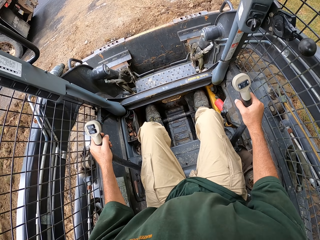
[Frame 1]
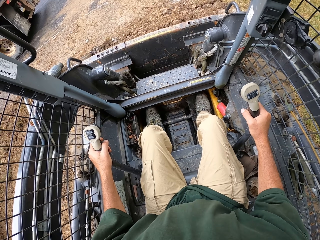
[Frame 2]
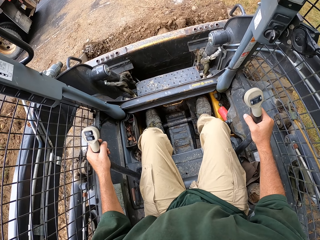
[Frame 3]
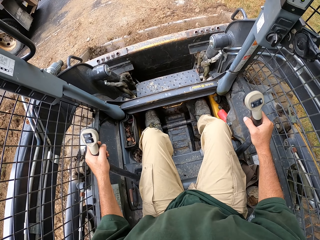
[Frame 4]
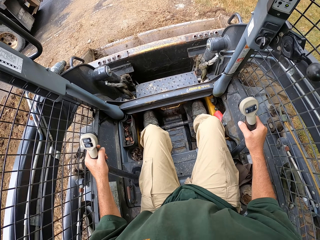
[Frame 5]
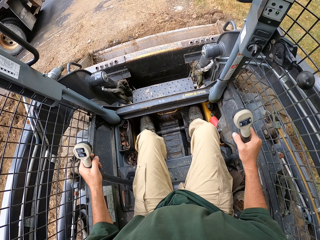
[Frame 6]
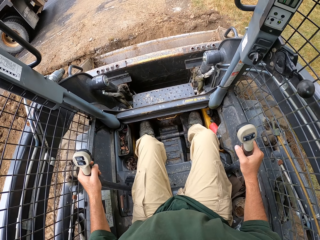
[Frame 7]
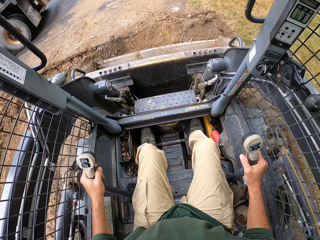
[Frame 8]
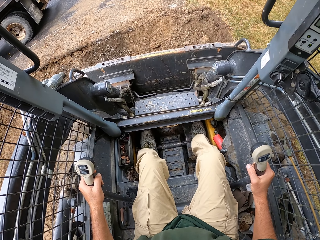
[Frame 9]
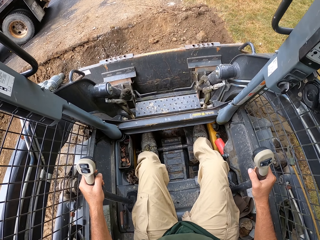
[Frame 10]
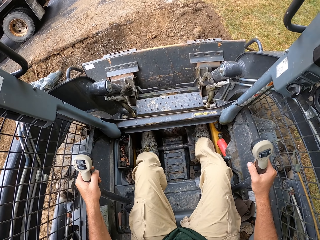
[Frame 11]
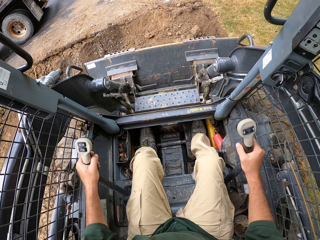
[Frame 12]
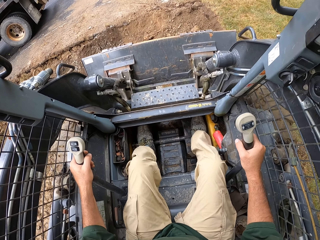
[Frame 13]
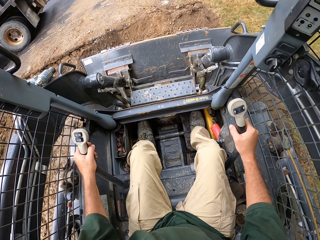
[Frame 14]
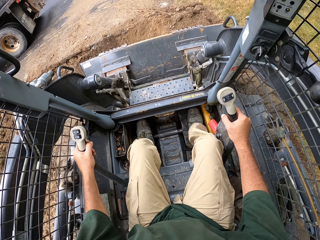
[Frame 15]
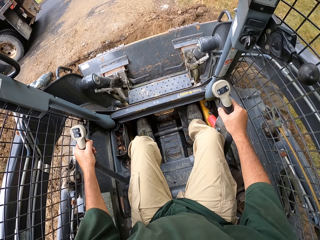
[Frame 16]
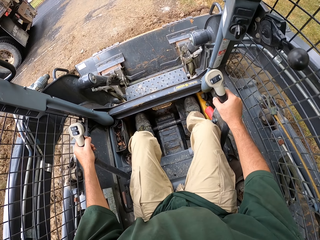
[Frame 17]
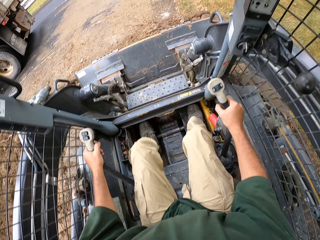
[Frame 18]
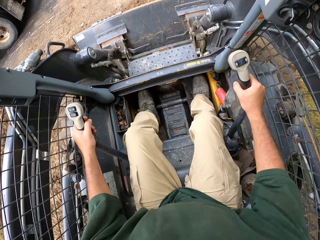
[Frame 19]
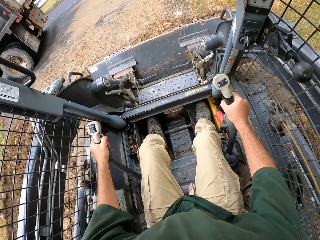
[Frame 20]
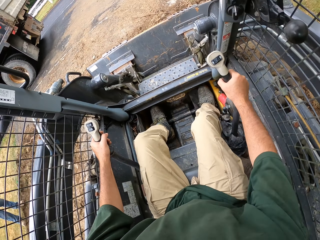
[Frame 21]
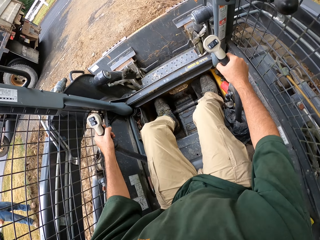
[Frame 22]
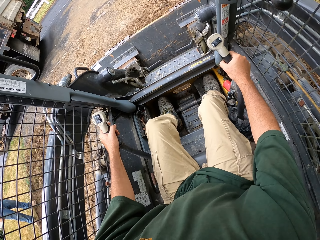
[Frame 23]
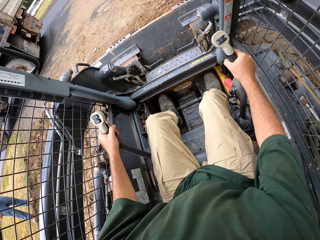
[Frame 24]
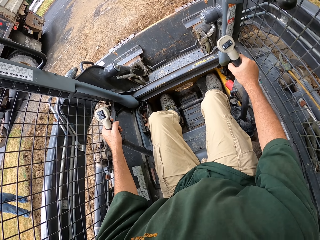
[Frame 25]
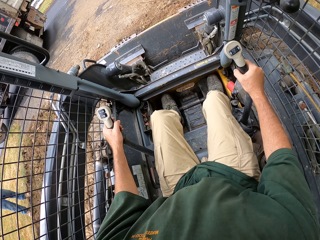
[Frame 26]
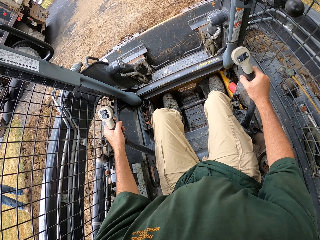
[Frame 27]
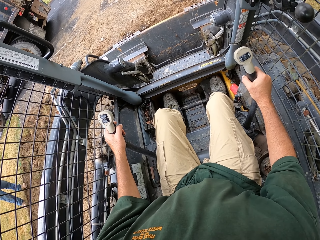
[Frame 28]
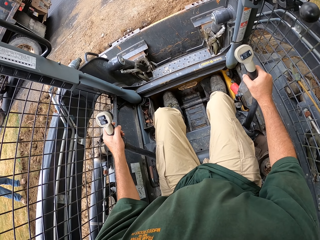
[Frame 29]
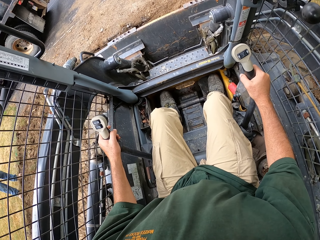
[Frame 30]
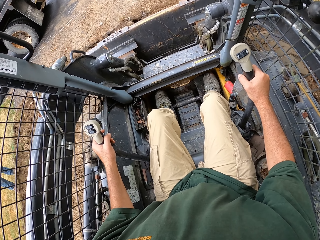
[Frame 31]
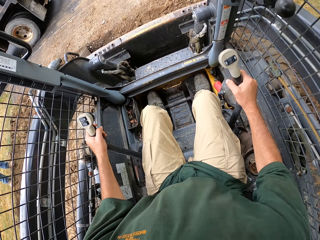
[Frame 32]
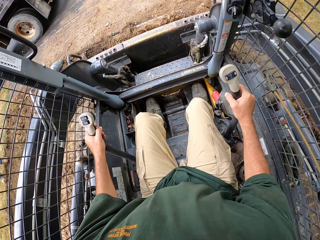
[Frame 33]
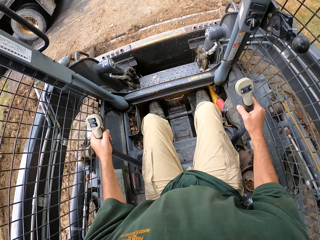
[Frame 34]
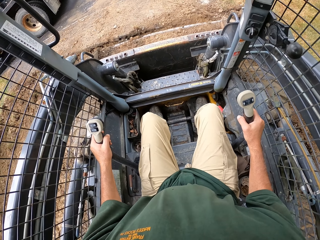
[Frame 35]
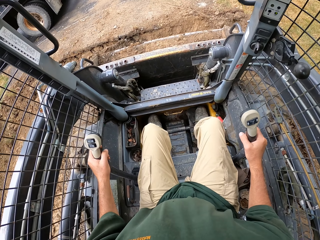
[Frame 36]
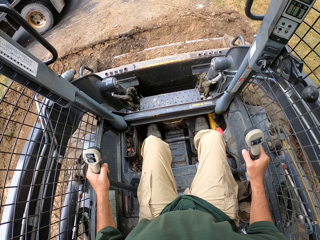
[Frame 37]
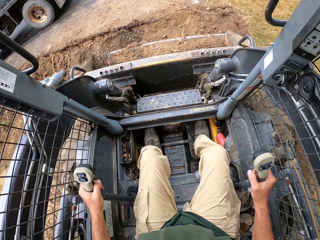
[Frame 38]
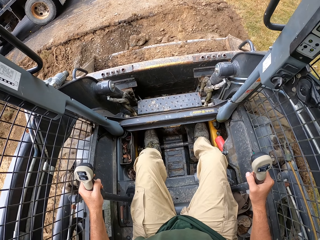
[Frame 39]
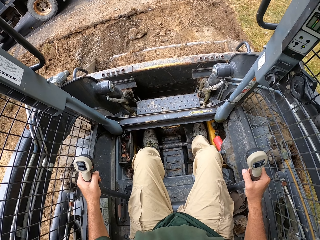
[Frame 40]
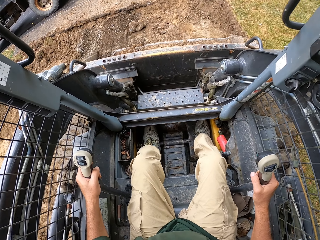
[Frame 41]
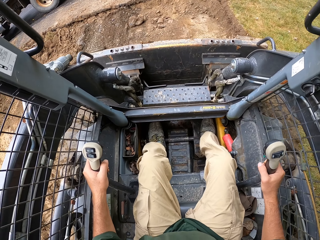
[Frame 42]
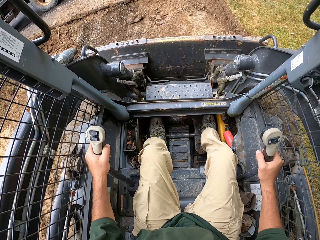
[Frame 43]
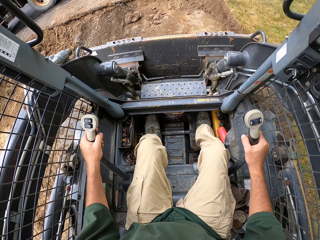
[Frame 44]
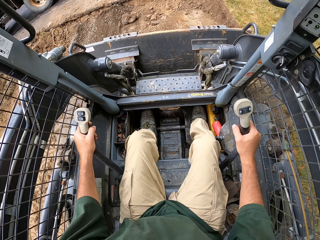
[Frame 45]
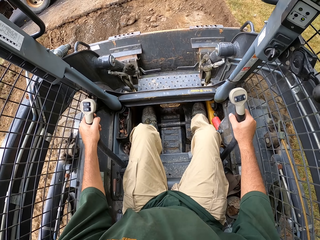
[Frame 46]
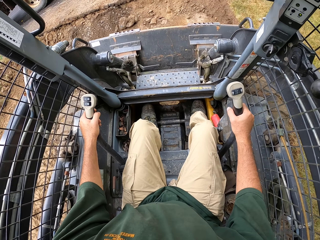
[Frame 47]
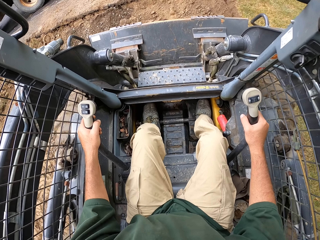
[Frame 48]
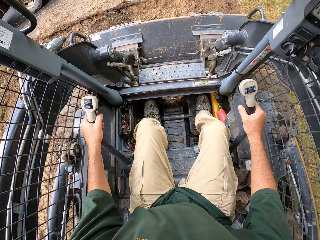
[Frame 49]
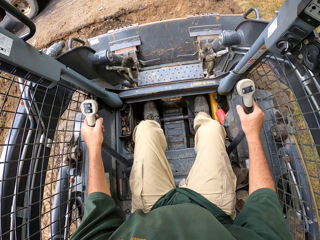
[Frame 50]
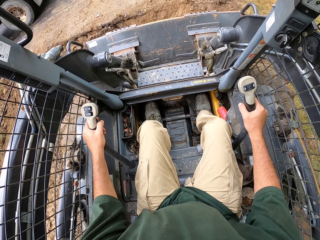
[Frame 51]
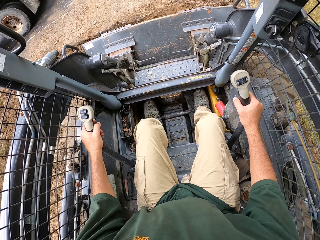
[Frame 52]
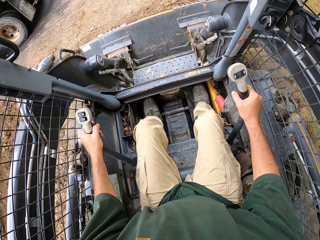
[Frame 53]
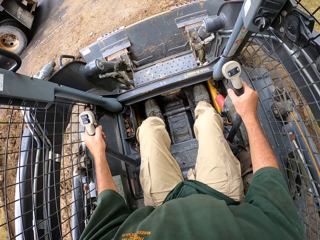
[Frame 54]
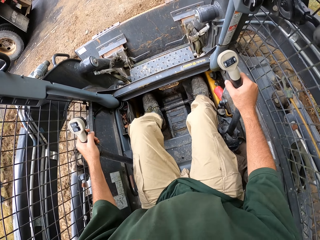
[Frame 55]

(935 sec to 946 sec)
The camera wearer scoops soil. They scoop the soil again.

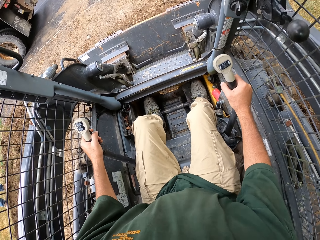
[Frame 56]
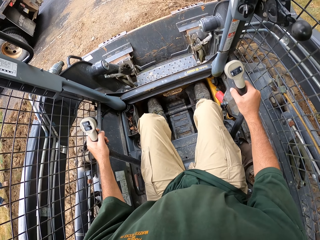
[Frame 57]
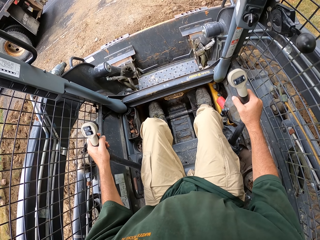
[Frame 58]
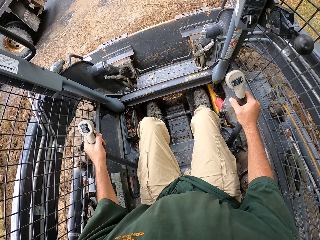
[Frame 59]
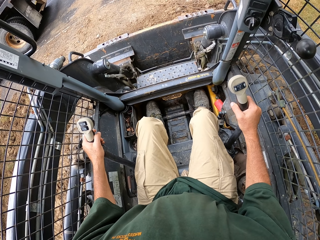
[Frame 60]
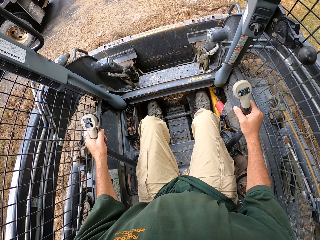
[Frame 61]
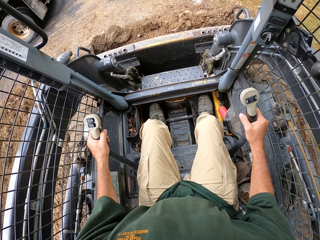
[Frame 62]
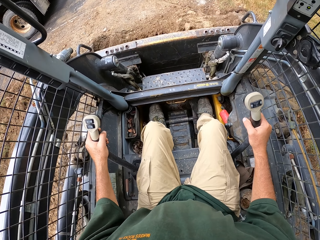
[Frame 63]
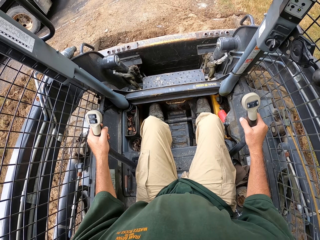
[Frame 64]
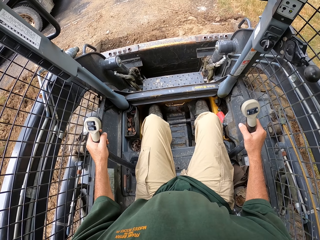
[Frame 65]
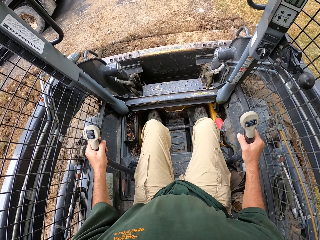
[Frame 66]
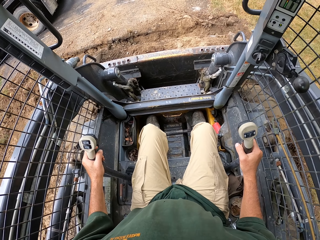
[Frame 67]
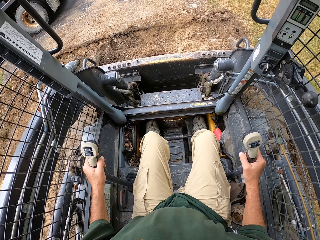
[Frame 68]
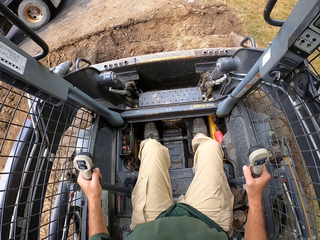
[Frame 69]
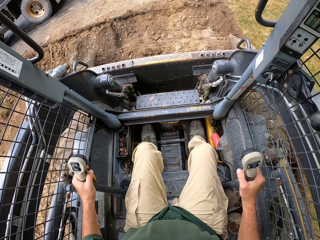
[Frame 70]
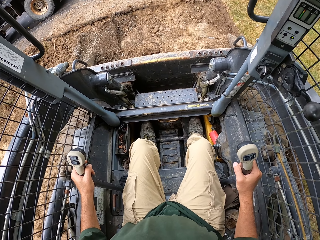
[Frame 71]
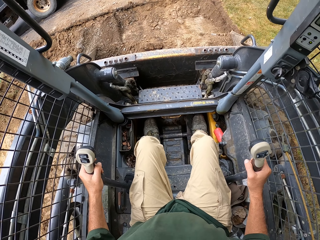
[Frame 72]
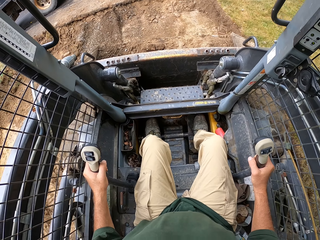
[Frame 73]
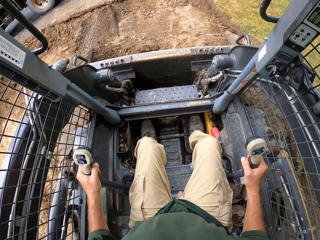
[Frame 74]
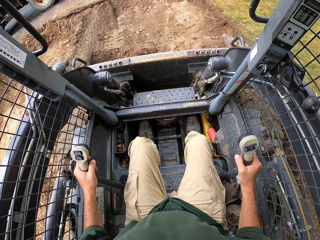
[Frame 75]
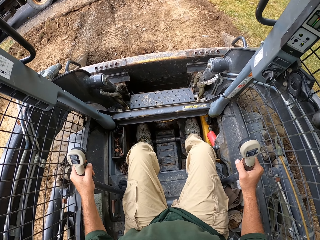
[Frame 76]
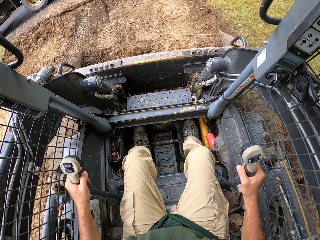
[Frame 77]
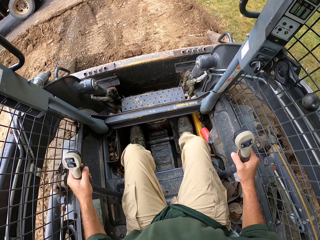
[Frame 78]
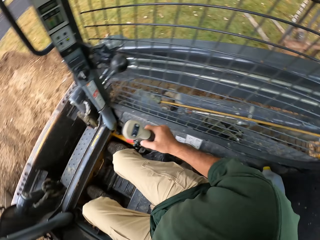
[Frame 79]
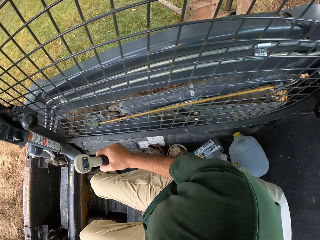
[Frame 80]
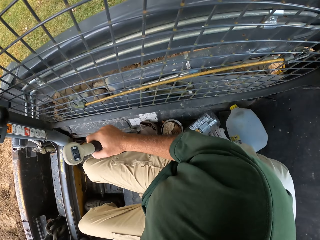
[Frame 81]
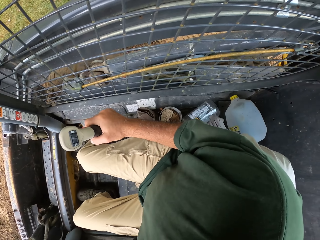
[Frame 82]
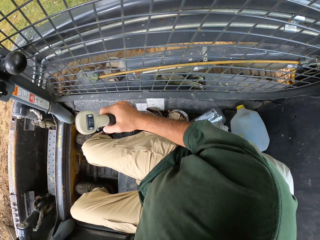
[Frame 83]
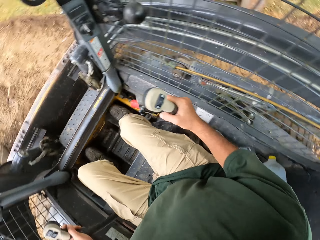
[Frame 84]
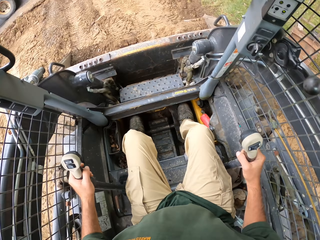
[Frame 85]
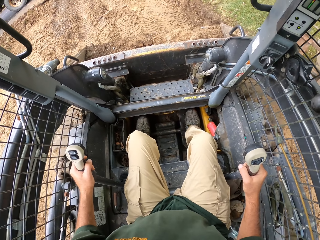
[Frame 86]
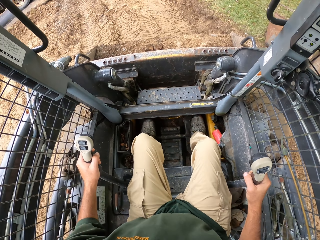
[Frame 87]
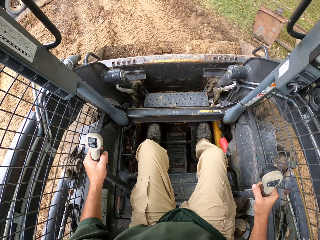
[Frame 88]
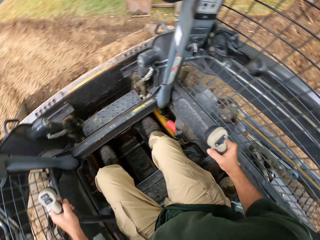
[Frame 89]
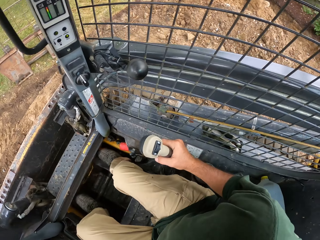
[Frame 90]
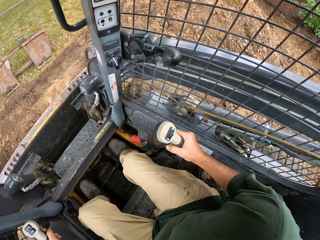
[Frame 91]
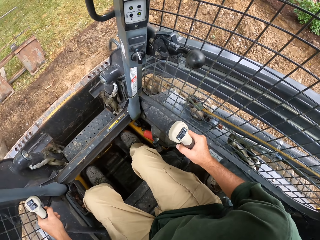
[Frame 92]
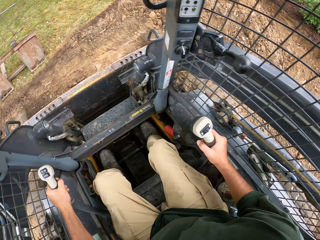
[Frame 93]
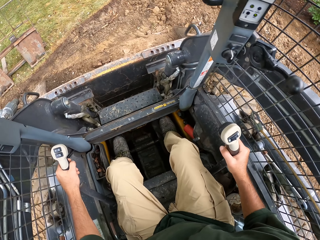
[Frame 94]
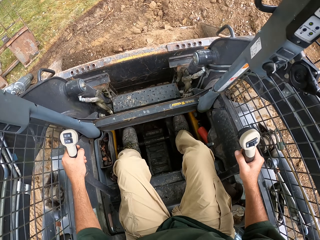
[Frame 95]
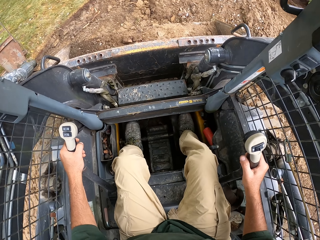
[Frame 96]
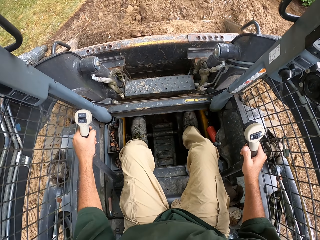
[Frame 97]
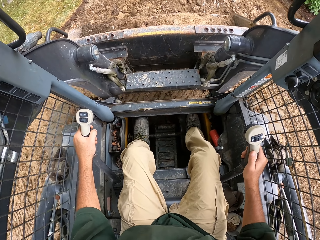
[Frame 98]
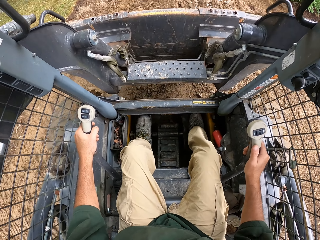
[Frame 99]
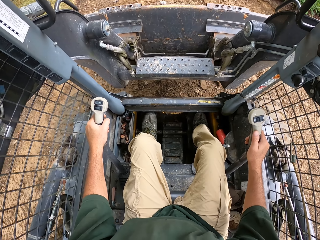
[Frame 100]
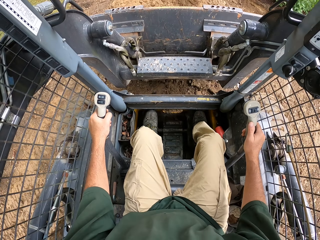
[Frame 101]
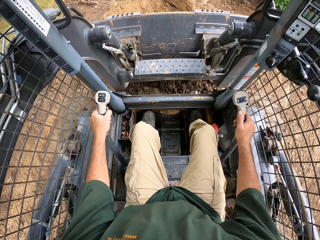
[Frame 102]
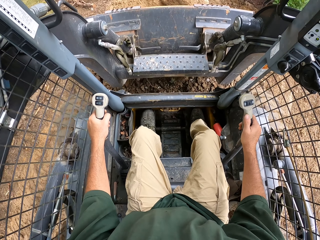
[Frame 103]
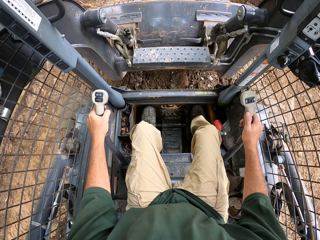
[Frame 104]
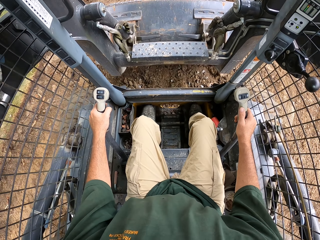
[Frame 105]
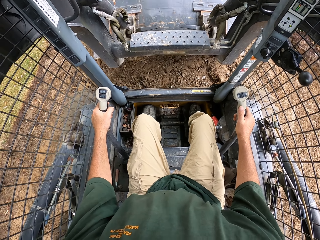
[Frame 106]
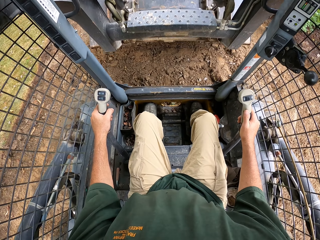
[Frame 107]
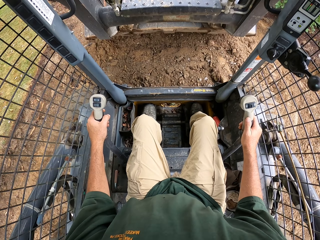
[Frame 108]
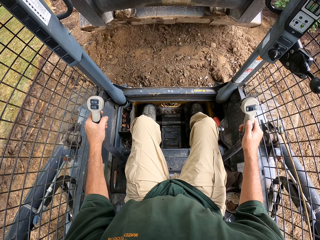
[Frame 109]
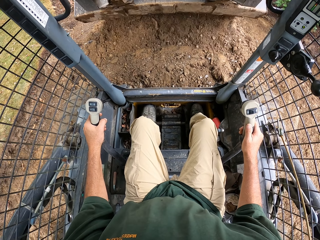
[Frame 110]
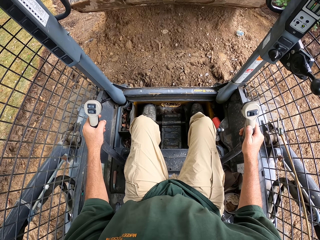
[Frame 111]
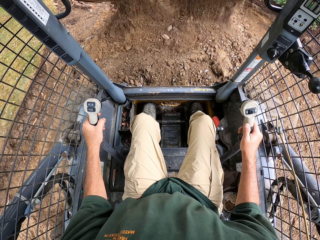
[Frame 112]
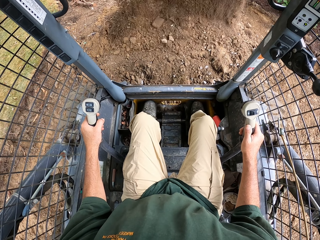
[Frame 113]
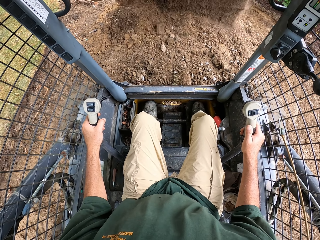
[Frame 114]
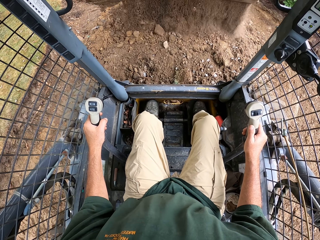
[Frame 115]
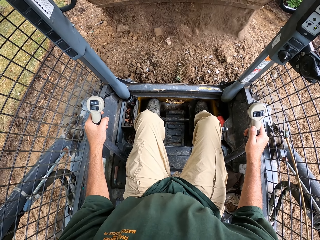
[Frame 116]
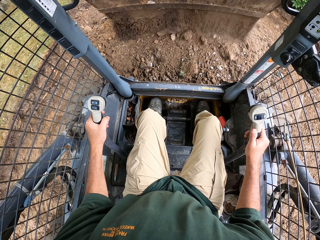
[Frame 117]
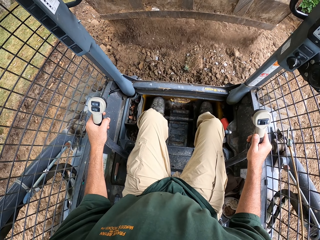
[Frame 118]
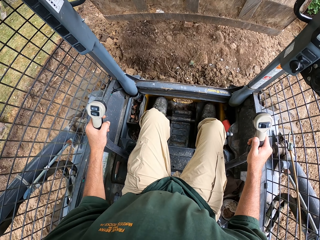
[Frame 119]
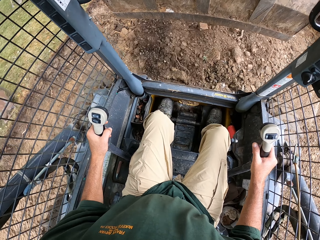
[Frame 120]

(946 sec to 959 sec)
The camera wearer scoops soil. They reverse the forklift. They pour the soil.
